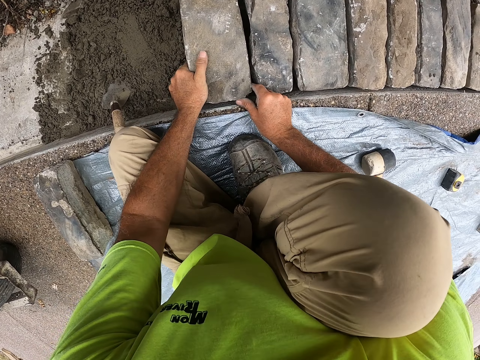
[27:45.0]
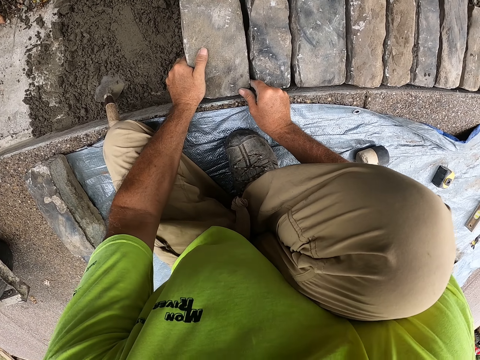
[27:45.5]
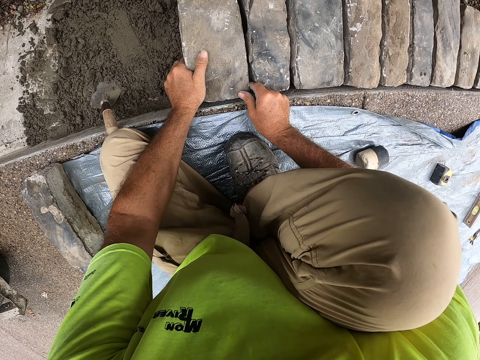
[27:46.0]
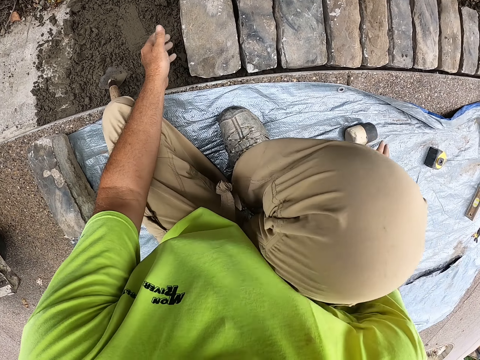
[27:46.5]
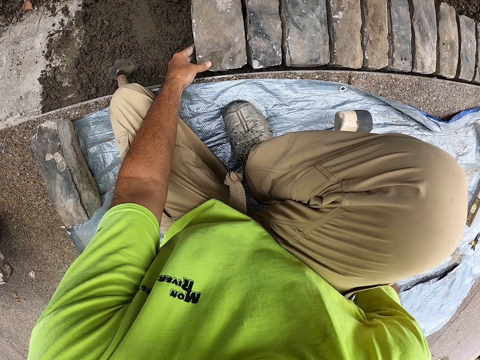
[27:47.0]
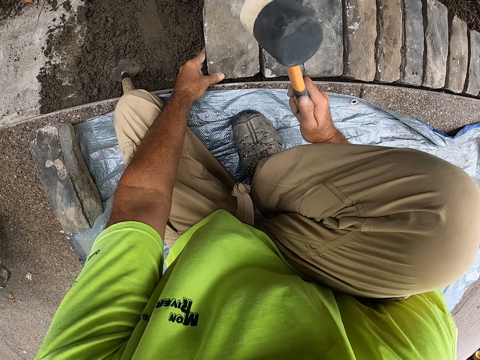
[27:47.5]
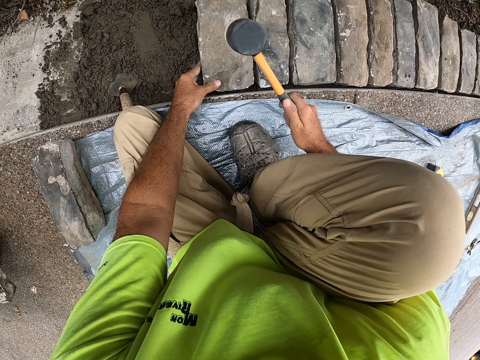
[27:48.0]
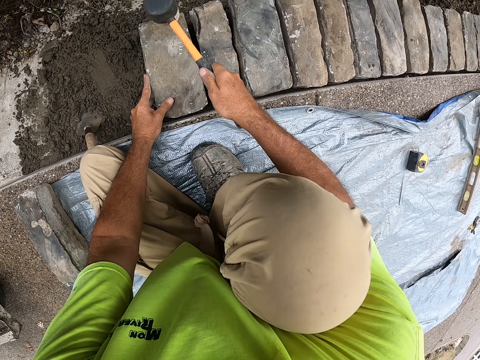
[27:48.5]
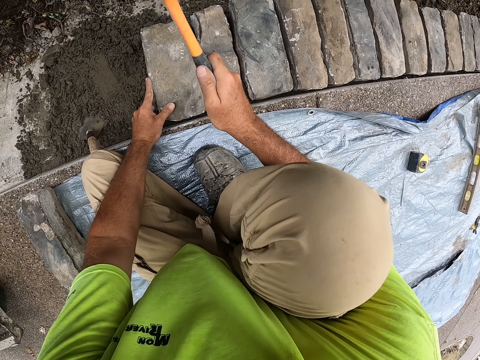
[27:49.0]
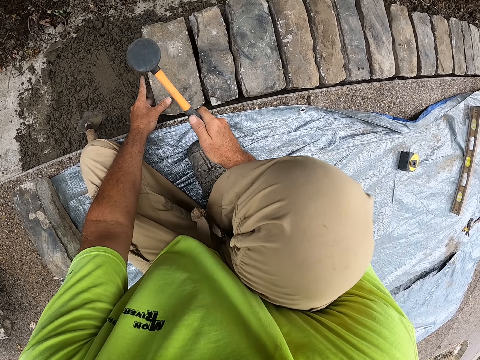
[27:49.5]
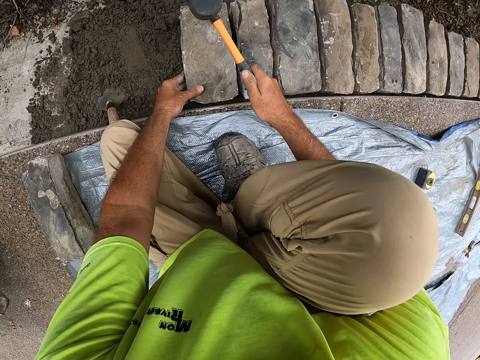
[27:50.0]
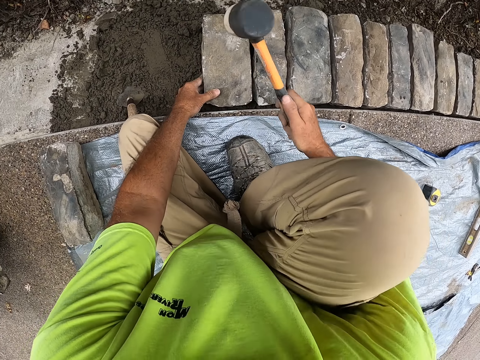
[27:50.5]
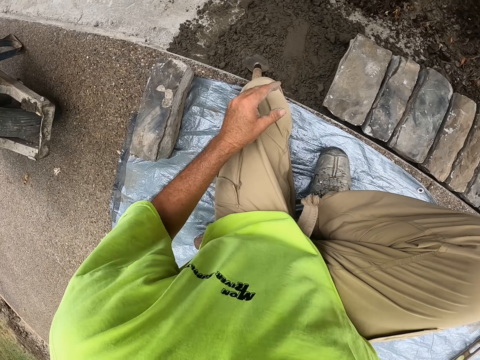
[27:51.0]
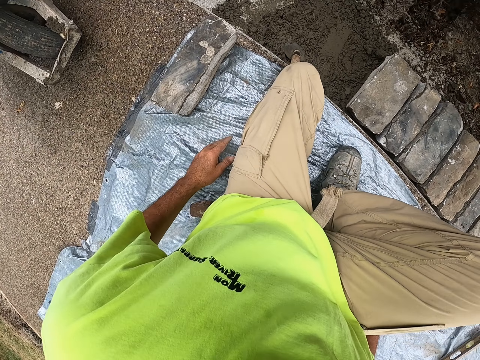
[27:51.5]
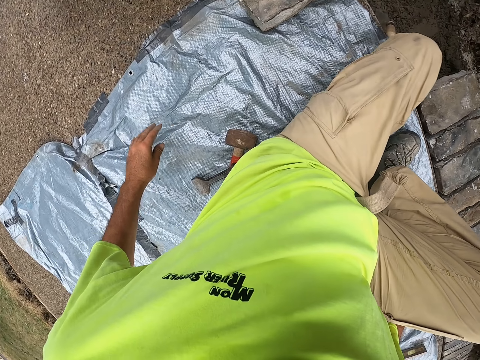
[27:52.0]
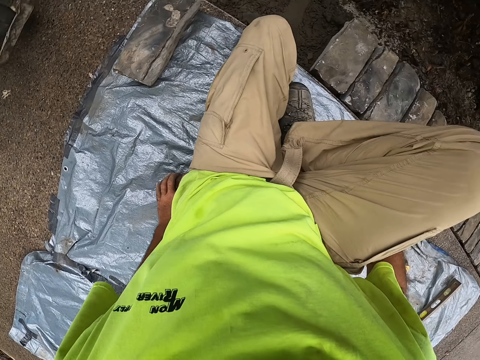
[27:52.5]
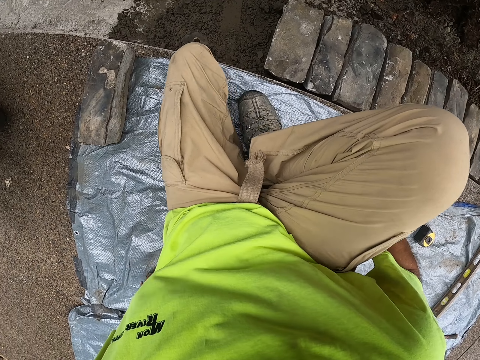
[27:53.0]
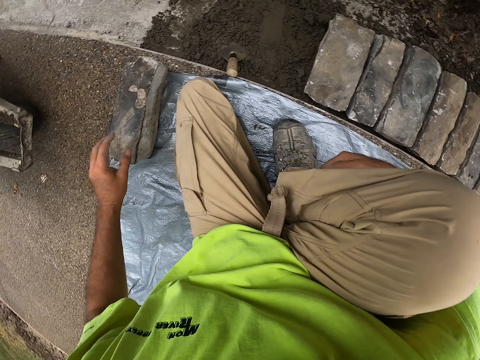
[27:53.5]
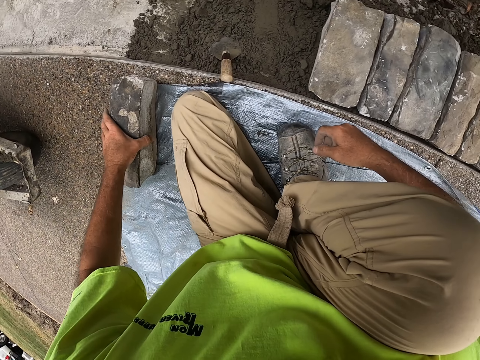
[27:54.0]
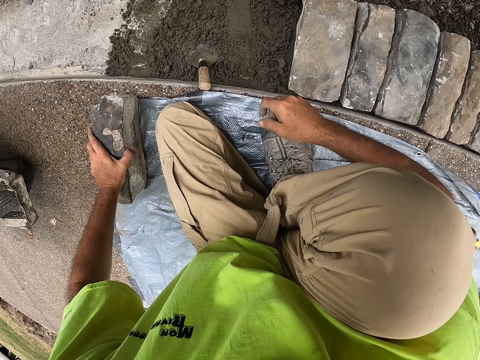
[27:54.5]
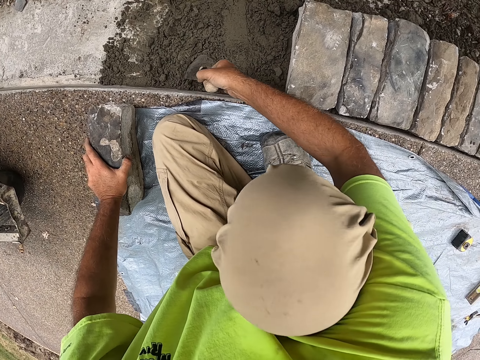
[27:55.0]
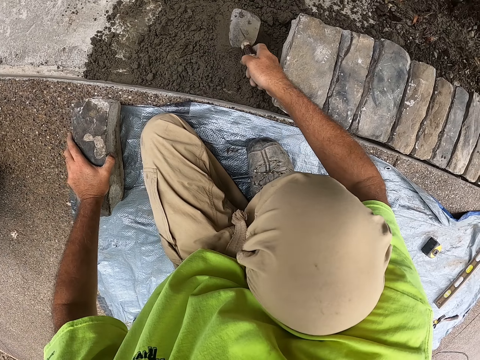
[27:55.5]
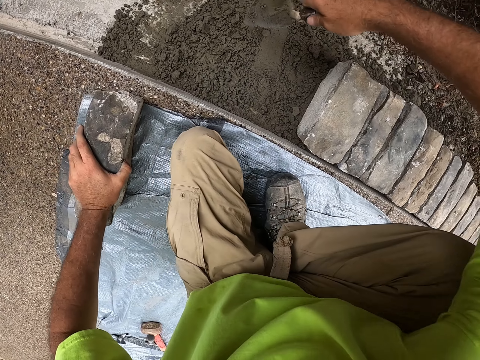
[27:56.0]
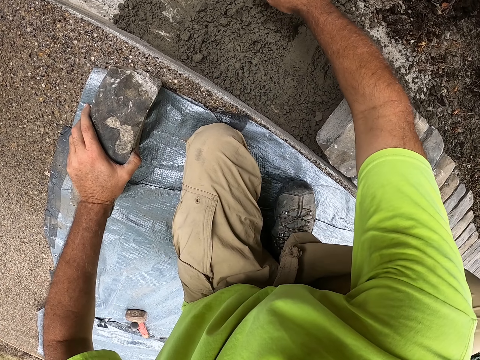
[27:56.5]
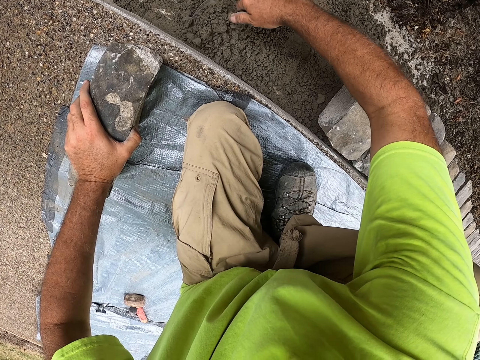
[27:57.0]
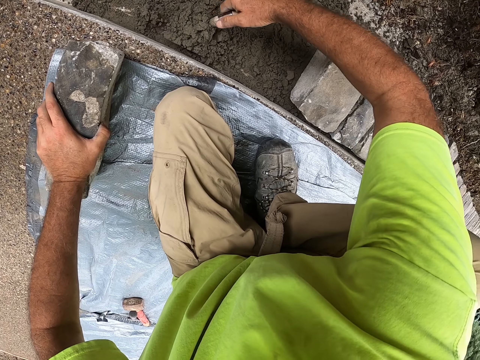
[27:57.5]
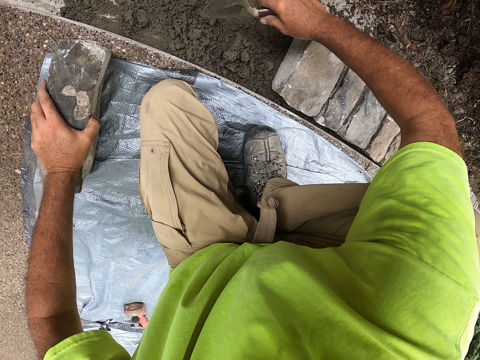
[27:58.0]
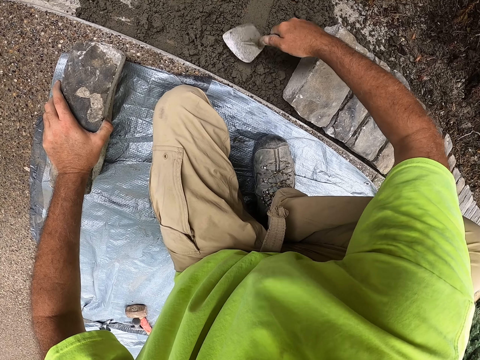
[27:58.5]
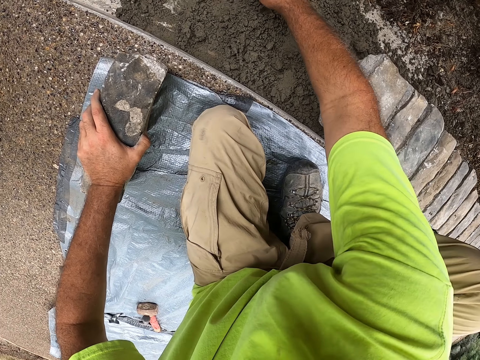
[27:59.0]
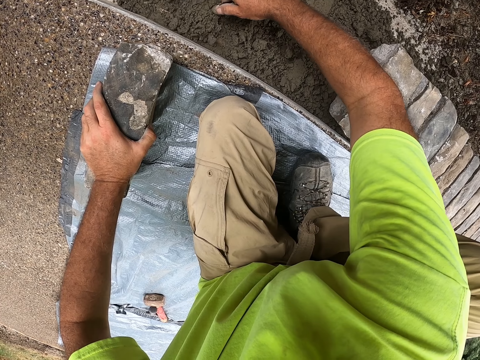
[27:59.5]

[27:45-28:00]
The camera wearer fits the brick. They adjust the position of the brick. They pick up a hammer. They hit the top of the brick. They look around. They place the hammer on the piece of paper. They touch the hammer. They touch the brick. They pick up the brick. They scoop concrete. They pour the concrete on the other concrete near the brick. They flatten the concrete.

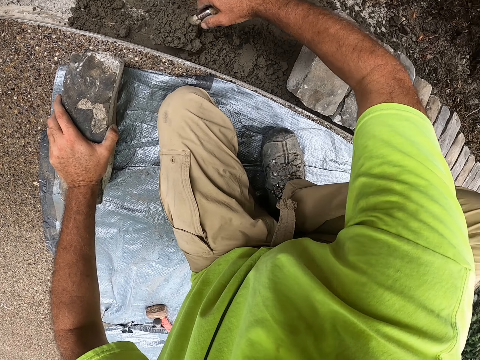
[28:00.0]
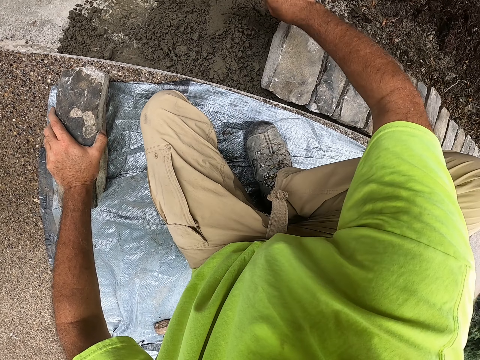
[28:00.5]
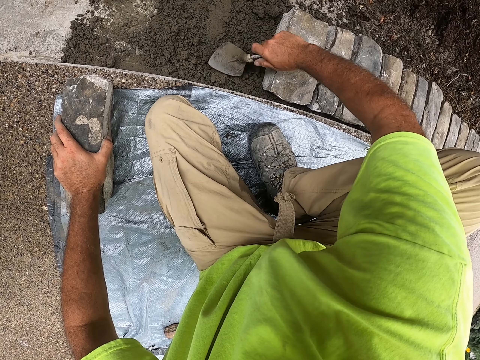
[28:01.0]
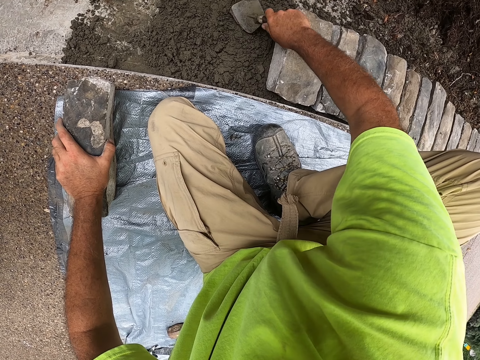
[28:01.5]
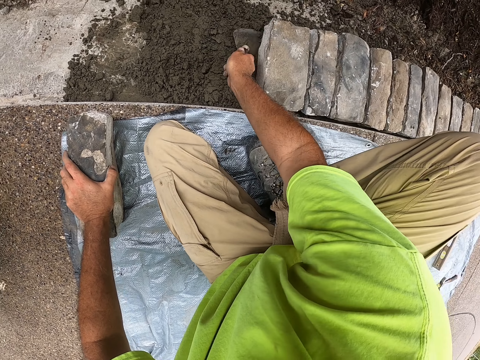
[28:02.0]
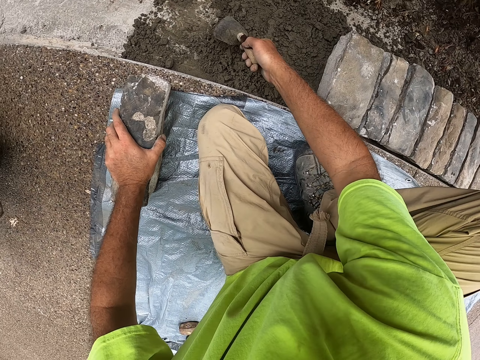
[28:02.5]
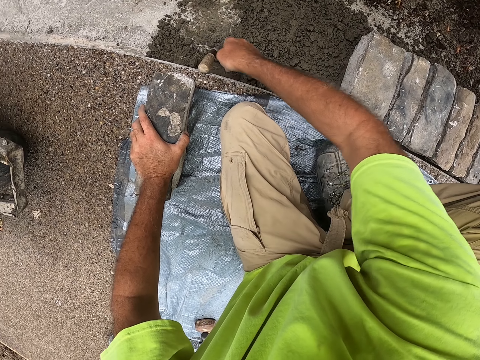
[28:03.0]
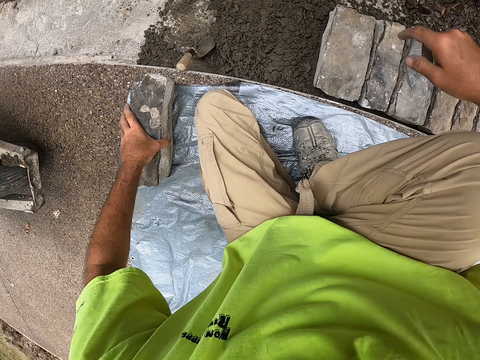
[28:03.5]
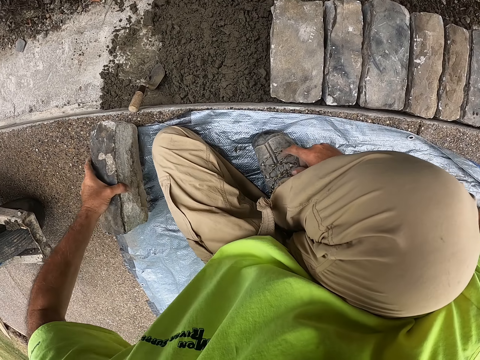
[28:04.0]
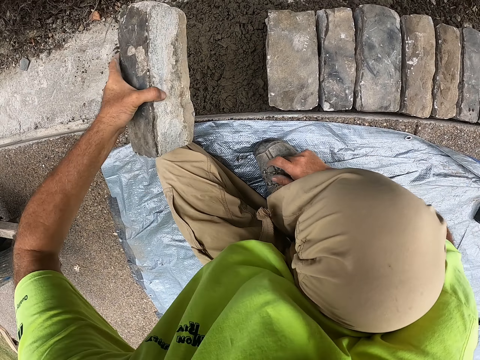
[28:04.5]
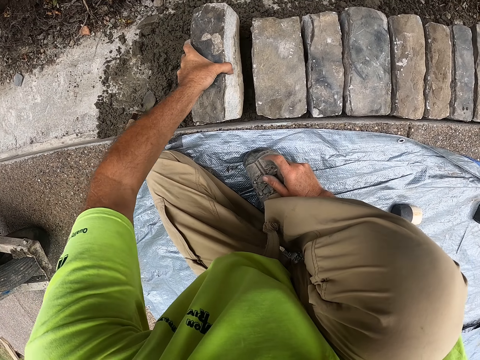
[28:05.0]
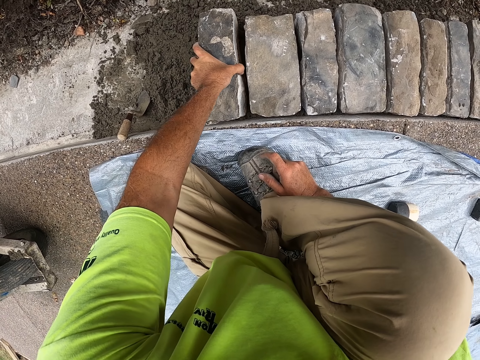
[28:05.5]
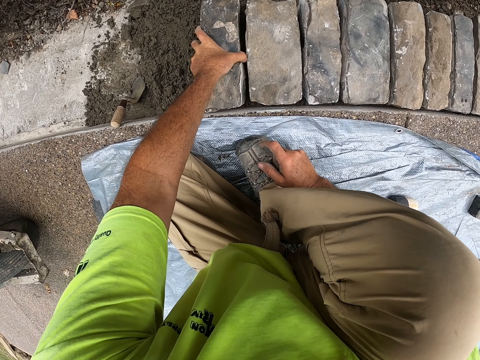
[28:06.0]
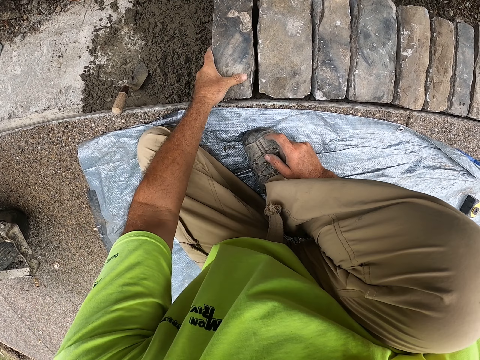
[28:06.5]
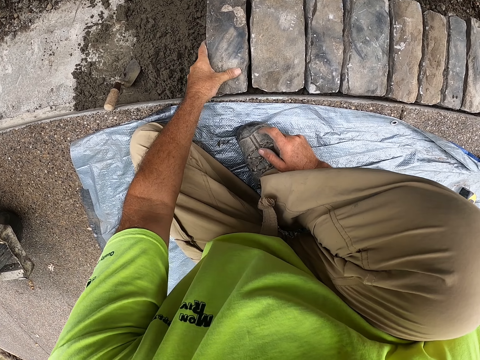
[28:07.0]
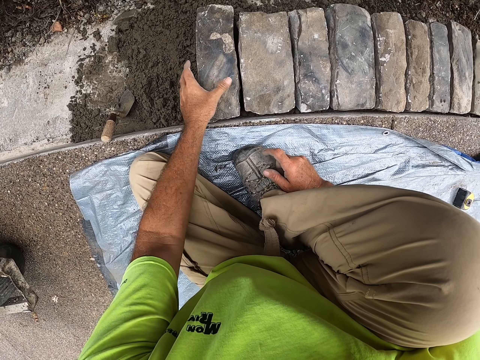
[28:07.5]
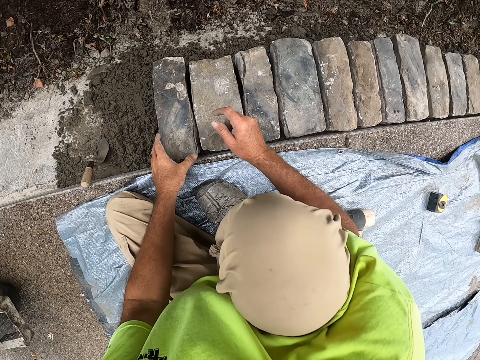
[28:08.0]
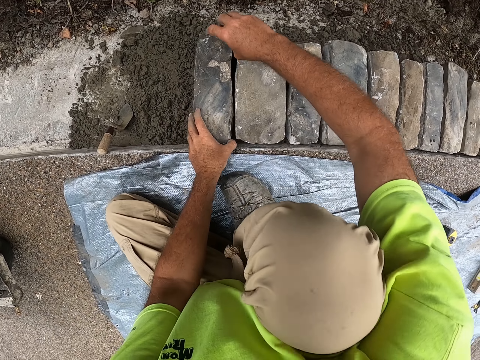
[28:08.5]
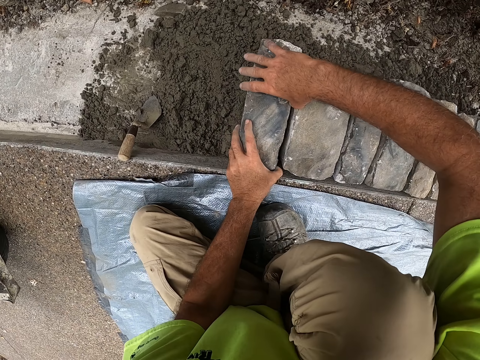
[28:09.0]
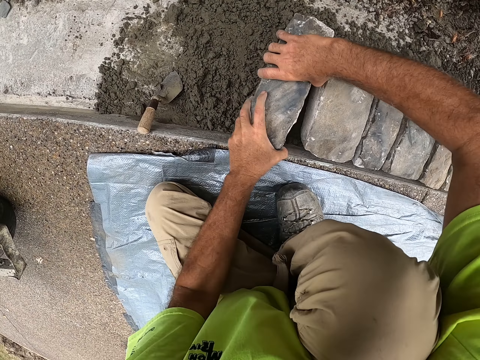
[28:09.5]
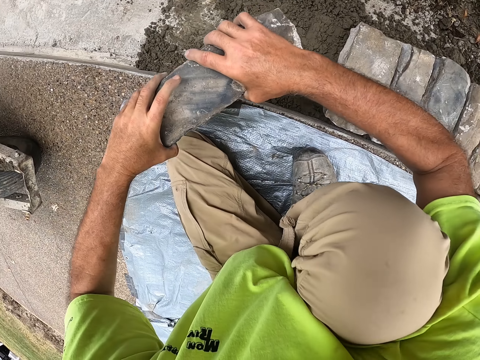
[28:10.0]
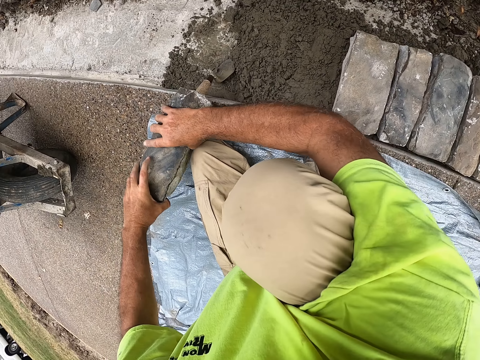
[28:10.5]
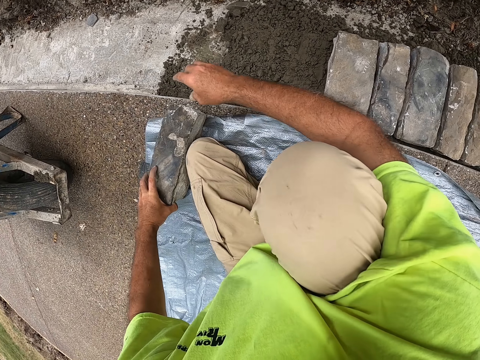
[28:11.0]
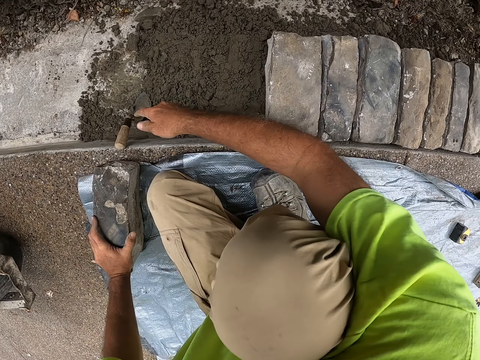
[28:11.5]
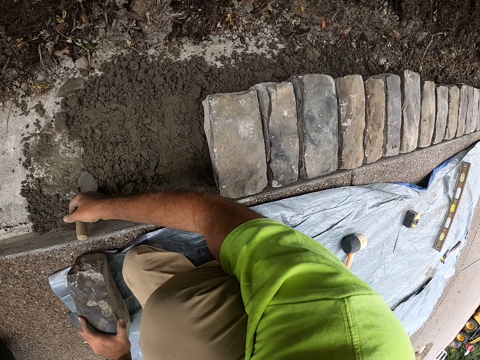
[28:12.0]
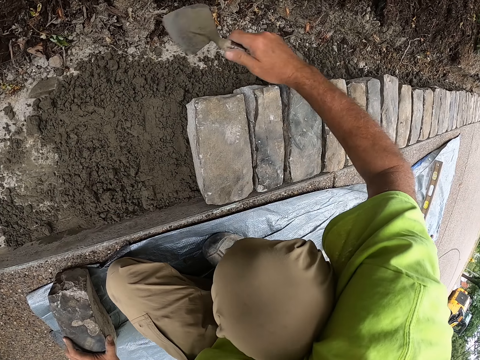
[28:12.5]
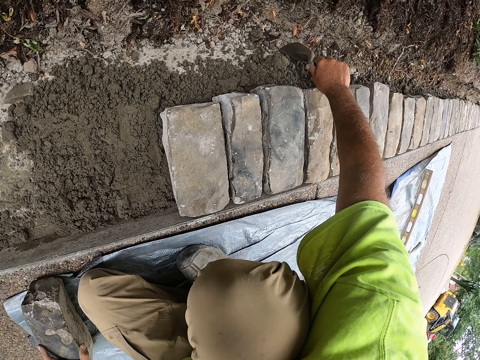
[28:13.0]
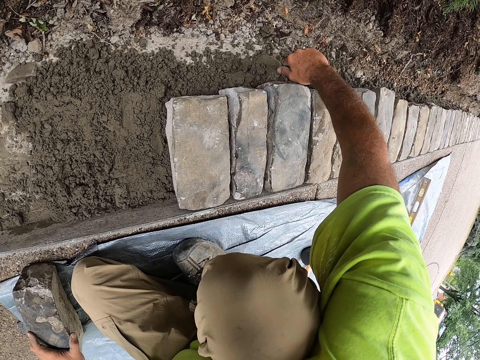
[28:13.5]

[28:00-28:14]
The camera wearer scoops the concrete or sand. They pour the concrete on the other concrete near the brick. They flatten the concrete. They place the trowel on the concrete. They pick up a brick. They place the brick on the concrete. They fit the brick. They lift the brick and place the brick on the piece of paper. They pick up the trowel. They scoop the sand.
